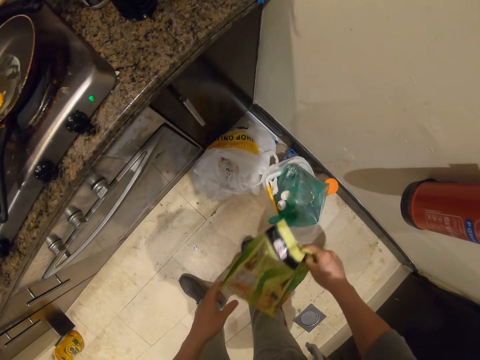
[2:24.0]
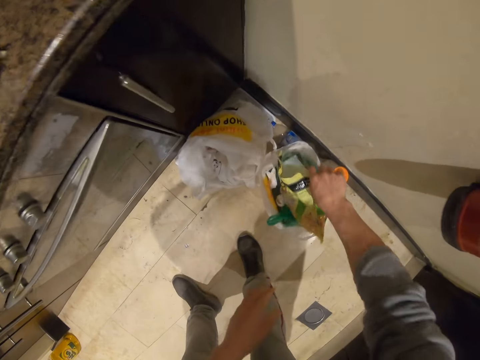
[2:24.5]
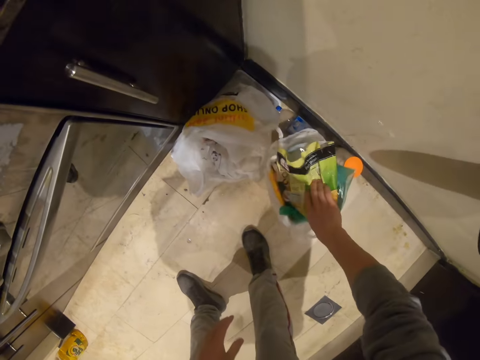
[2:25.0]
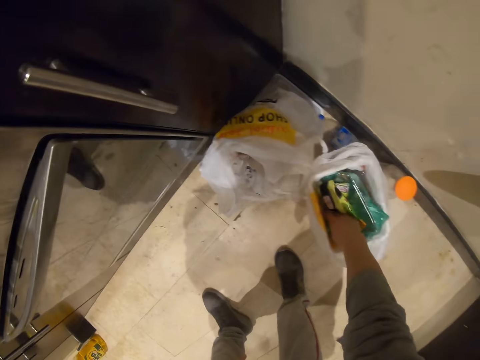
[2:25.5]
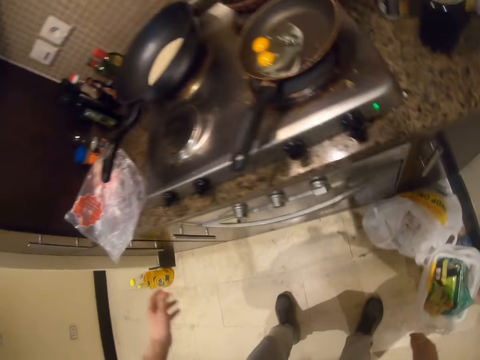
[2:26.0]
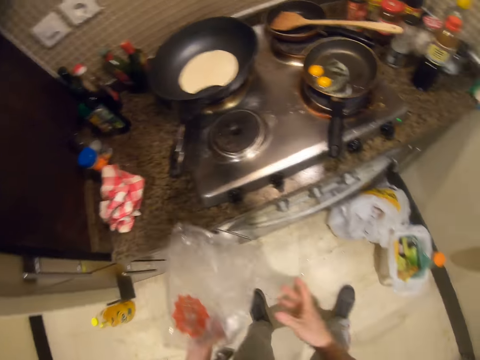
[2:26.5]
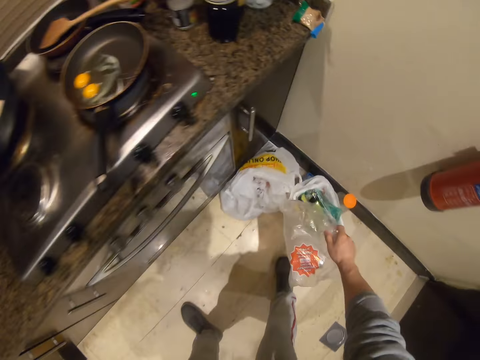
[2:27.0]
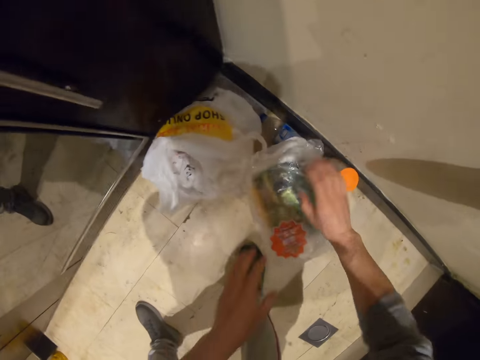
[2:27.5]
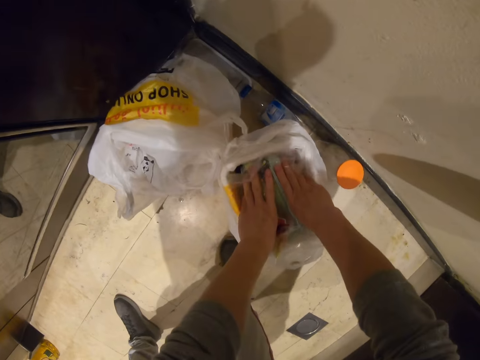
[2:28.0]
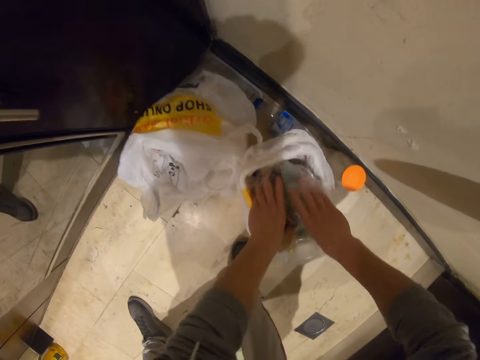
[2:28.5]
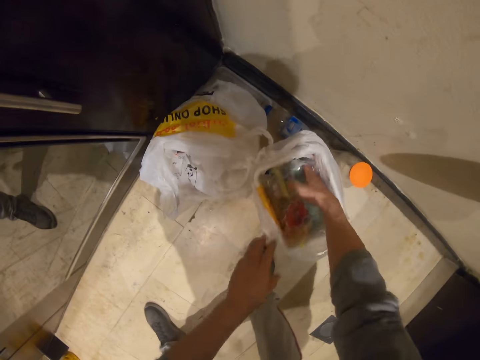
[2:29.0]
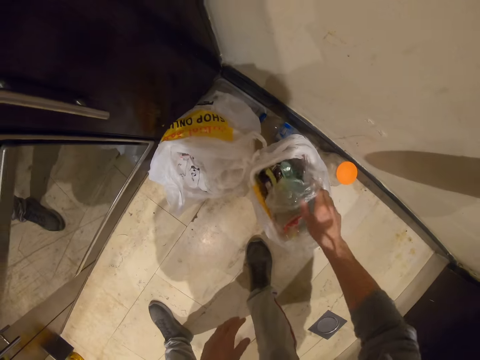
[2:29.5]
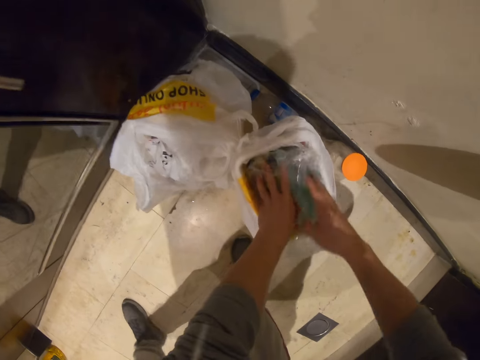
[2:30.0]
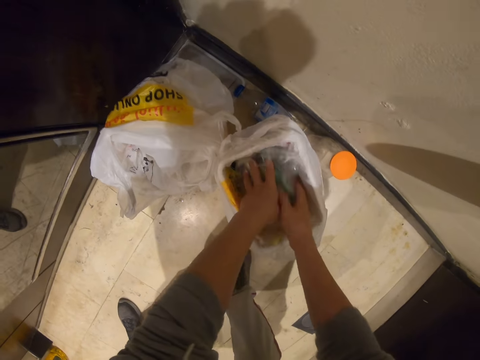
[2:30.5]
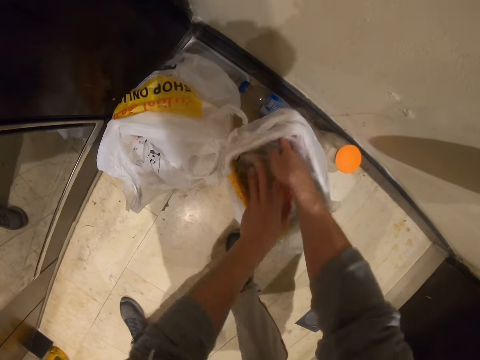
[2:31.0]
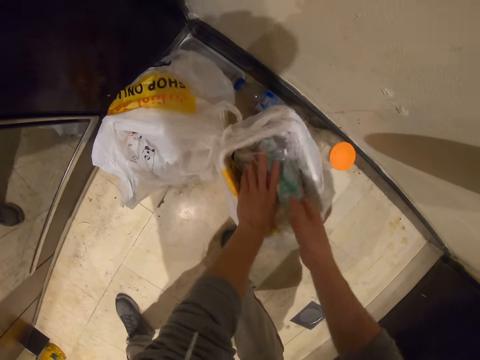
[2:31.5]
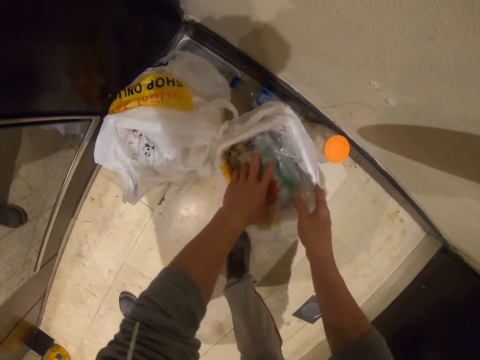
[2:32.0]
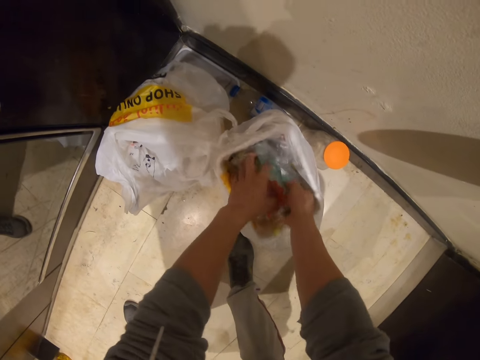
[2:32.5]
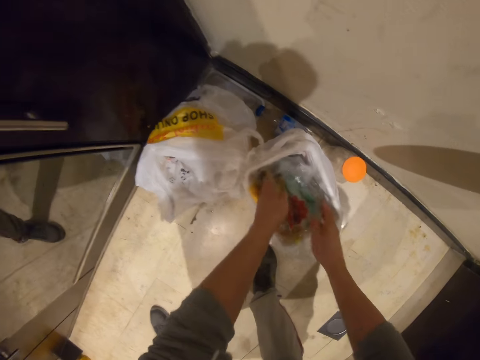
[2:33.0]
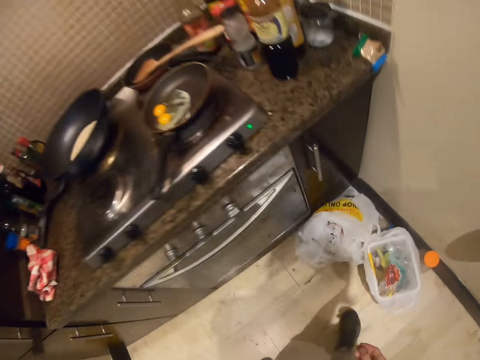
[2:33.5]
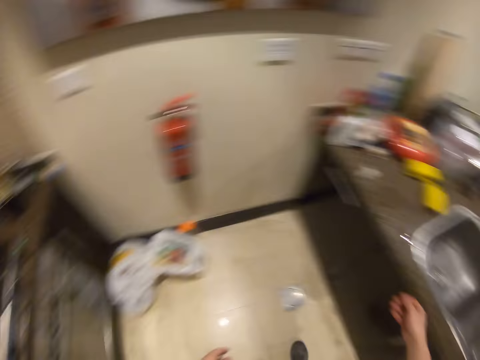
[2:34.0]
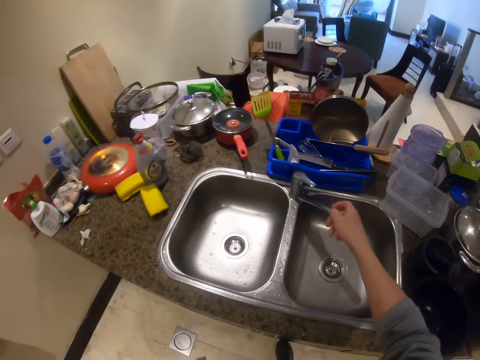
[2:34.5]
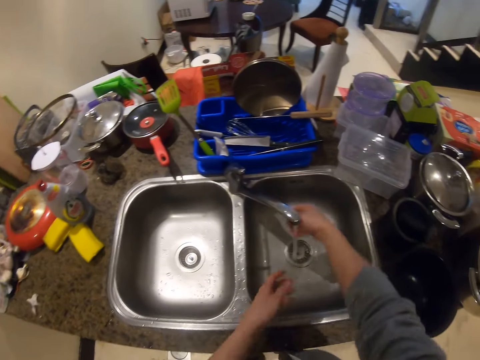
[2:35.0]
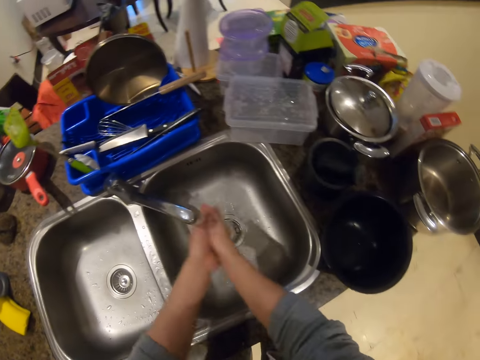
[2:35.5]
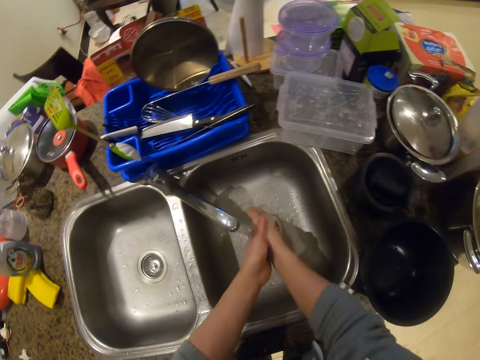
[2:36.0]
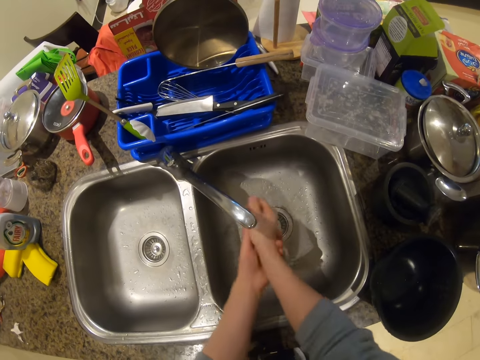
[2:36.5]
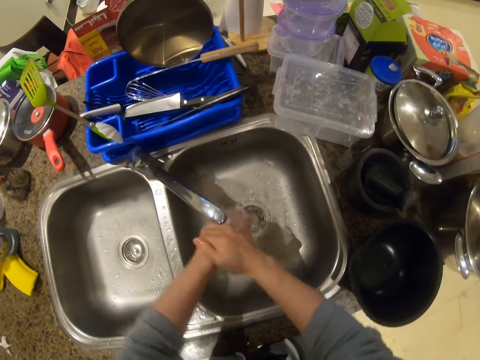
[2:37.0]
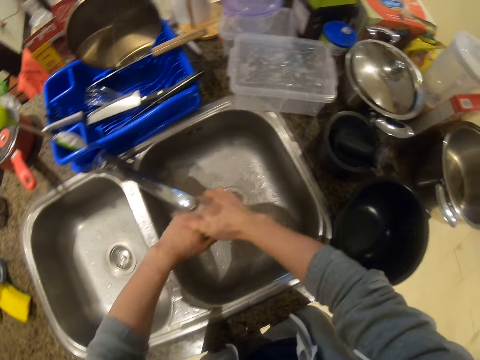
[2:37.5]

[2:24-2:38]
The camera wearer puts the paper in the bin. They press the trash in the trashcan. They grab the bag on the counter. They trash the bag. They press the trash in the trashcan. They turn around. They look around. They turn the faucet on. They wash their hands.

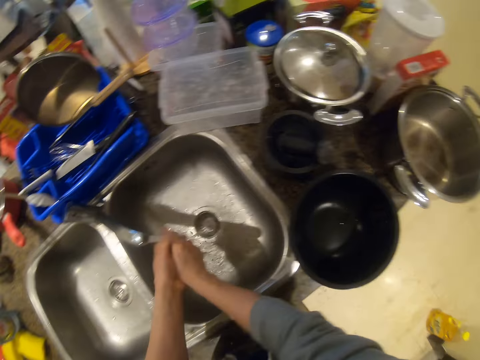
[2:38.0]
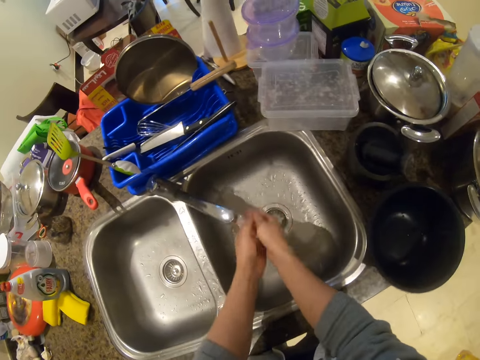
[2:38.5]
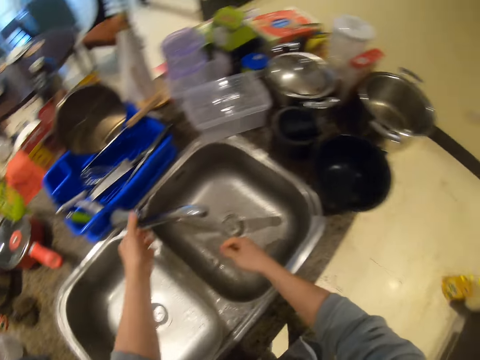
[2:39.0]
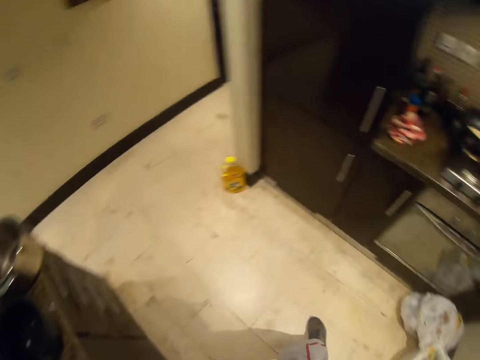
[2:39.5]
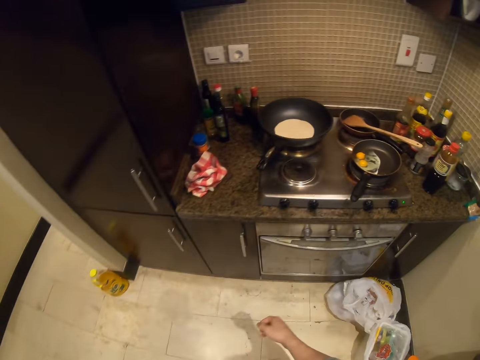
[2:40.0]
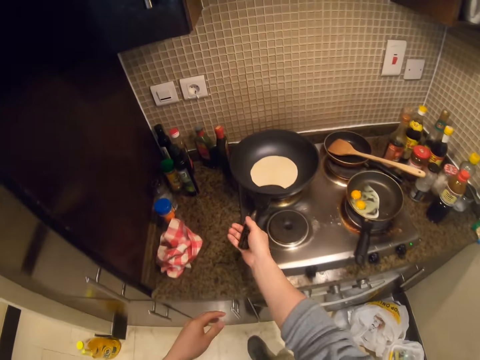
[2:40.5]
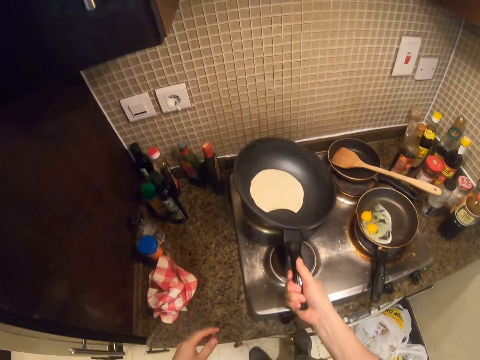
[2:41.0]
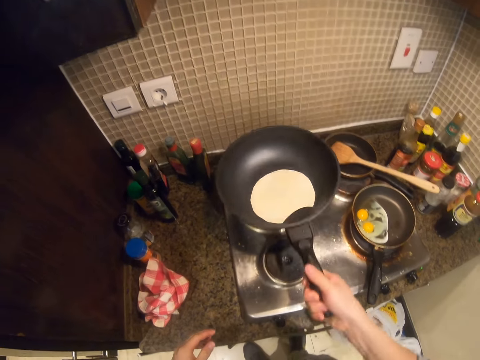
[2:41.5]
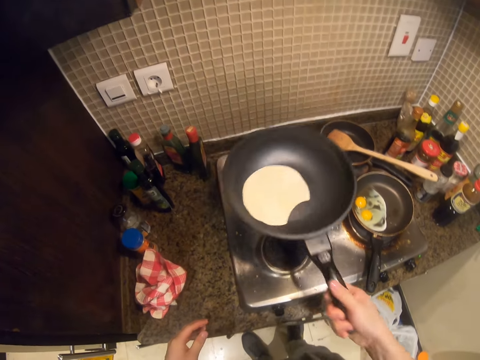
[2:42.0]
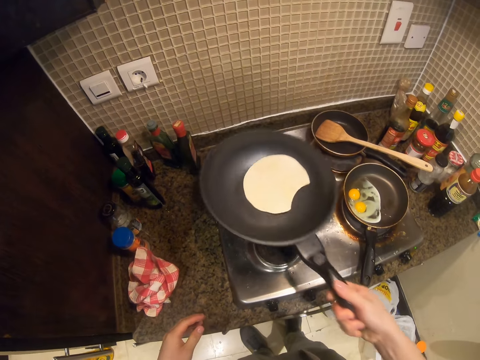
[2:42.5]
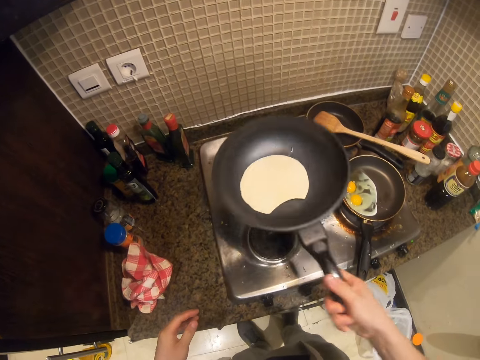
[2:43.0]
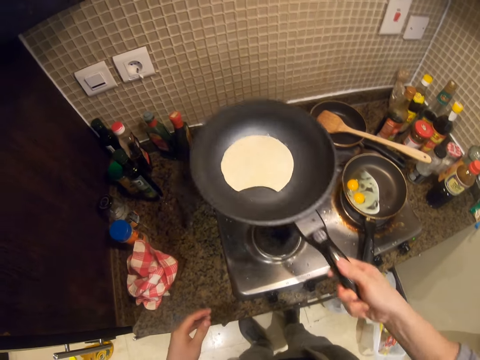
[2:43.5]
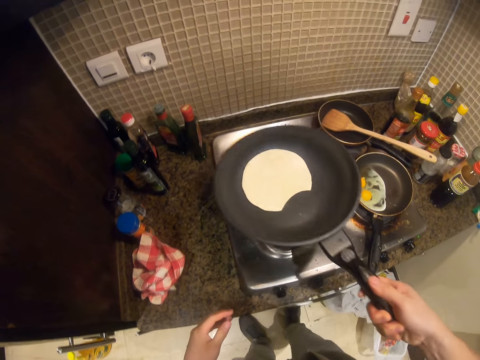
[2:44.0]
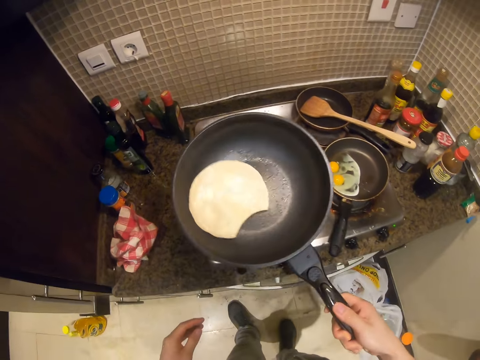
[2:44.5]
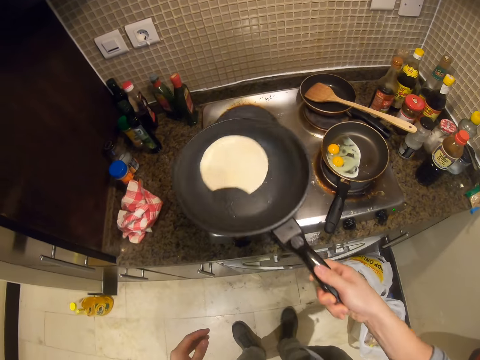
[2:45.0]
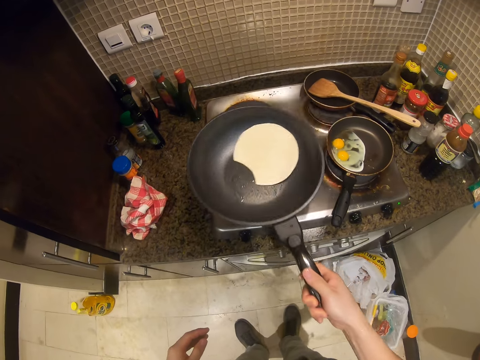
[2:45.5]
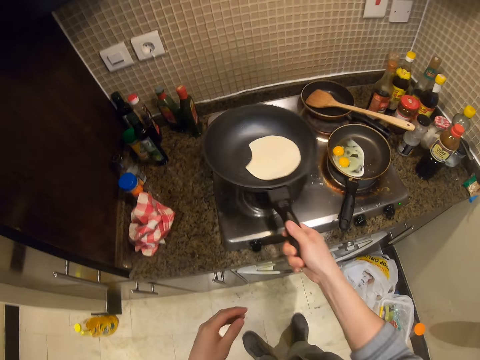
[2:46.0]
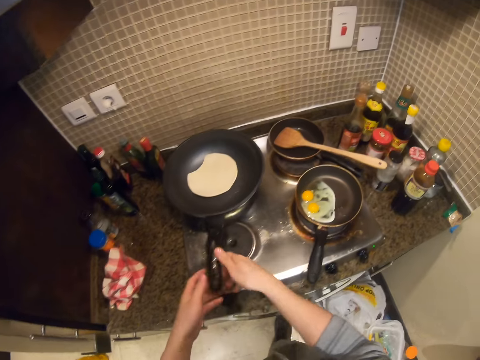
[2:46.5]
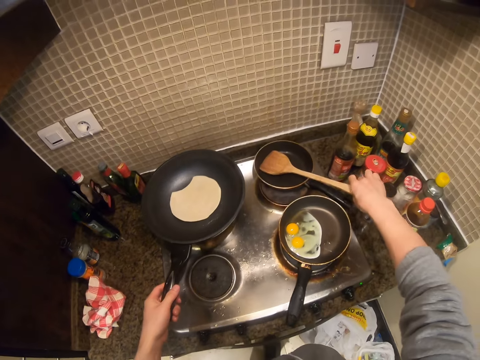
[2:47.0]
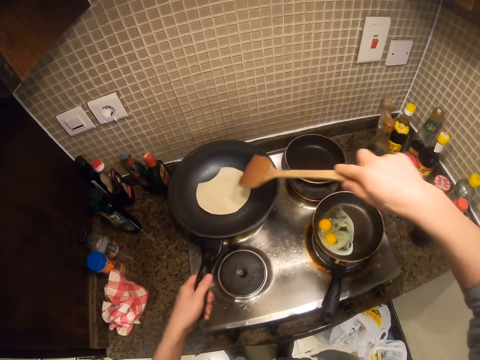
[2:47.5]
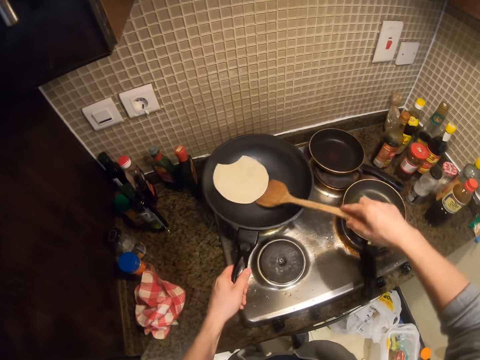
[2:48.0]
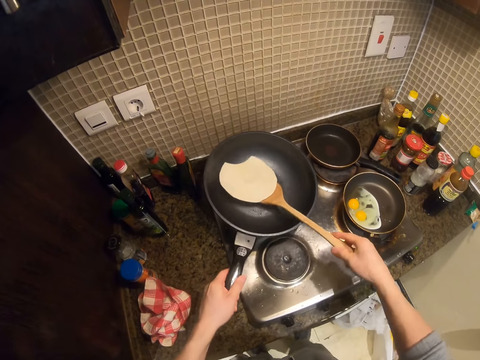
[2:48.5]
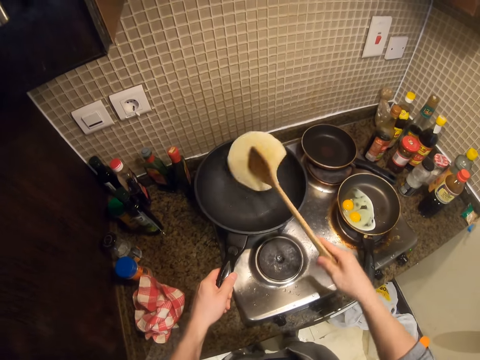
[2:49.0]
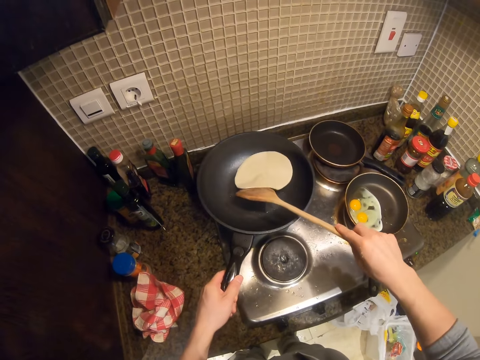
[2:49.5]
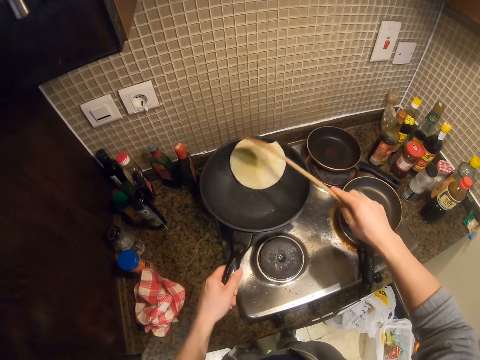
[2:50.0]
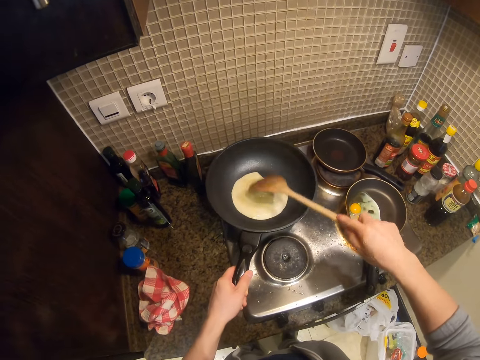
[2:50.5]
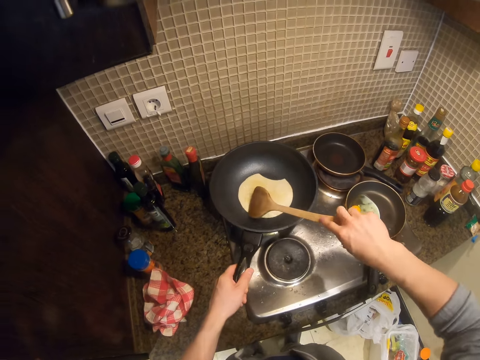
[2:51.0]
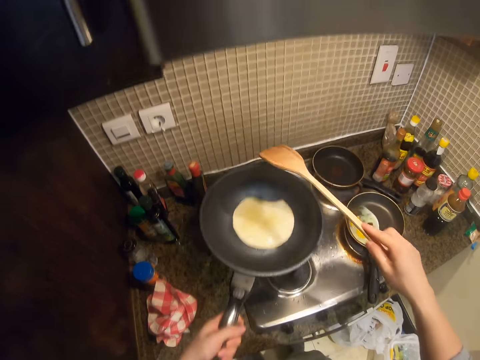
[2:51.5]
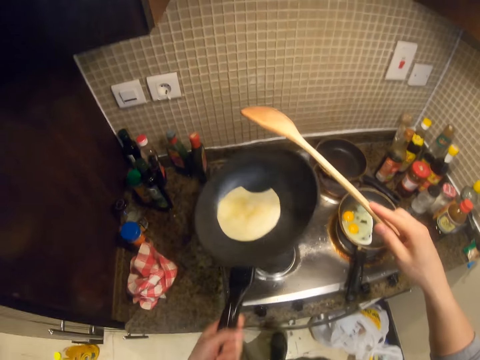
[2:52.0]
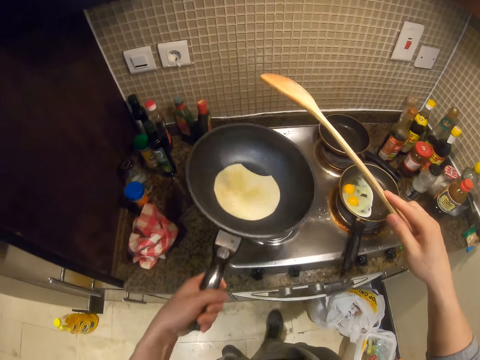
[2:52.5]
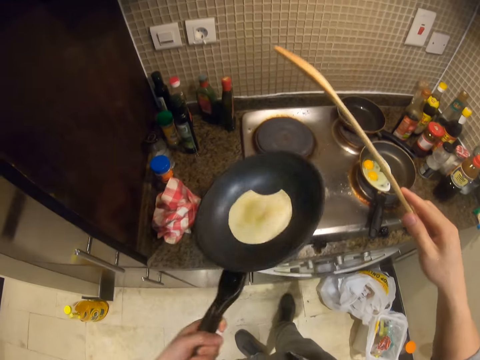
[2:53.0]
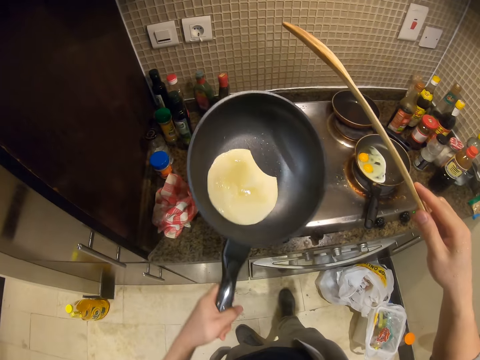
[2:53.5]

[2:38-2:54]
The camera wearer turns off the faucet. They turn to the cooker. They shake the pan with something. They return the pan on the cooker. They grab a wooden spatula. They hold the pan. They turn the bread. They shake the pan and hold the wooden spatula.
